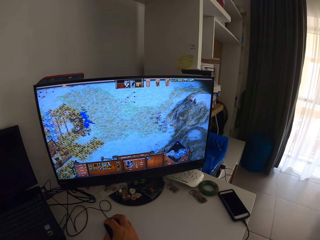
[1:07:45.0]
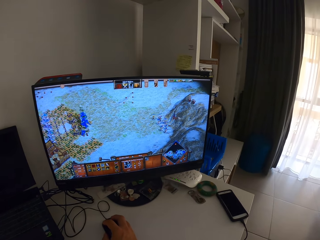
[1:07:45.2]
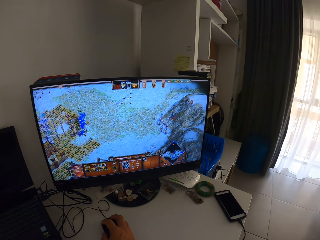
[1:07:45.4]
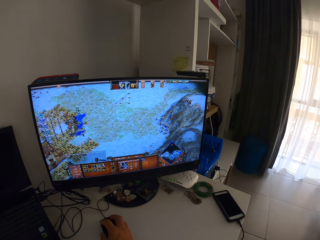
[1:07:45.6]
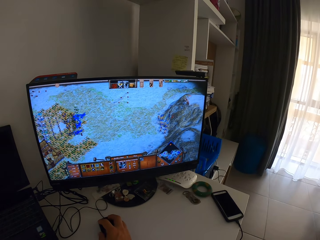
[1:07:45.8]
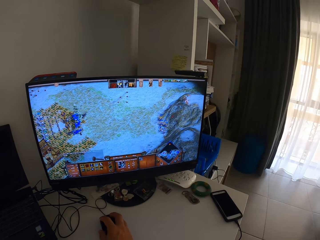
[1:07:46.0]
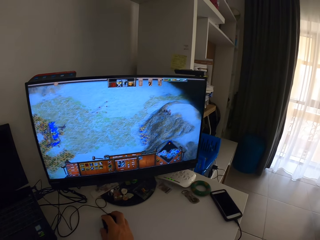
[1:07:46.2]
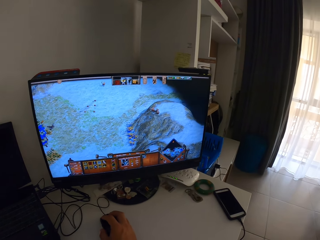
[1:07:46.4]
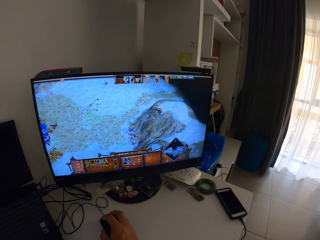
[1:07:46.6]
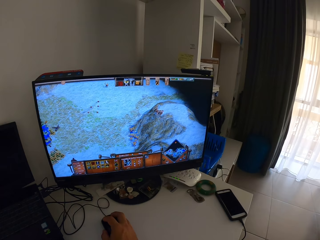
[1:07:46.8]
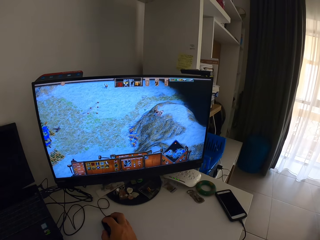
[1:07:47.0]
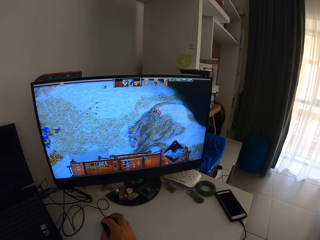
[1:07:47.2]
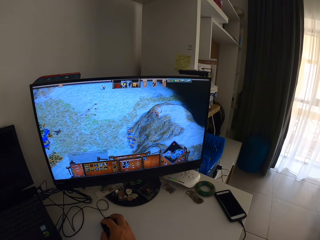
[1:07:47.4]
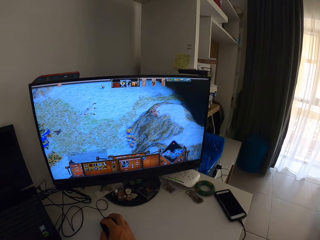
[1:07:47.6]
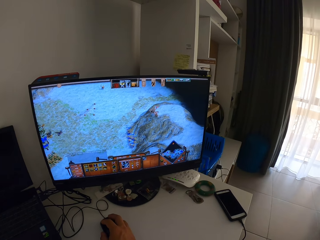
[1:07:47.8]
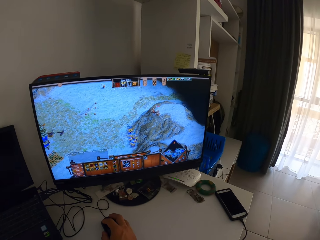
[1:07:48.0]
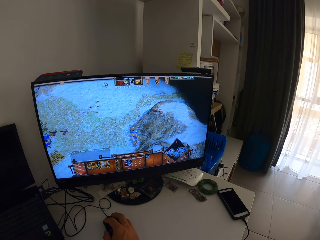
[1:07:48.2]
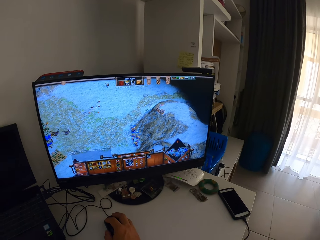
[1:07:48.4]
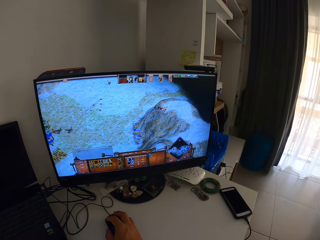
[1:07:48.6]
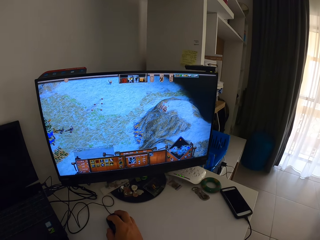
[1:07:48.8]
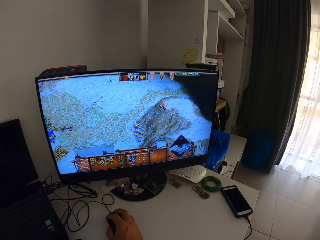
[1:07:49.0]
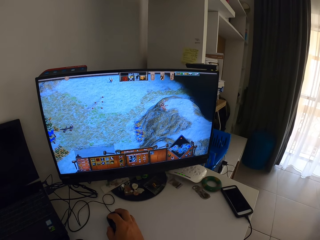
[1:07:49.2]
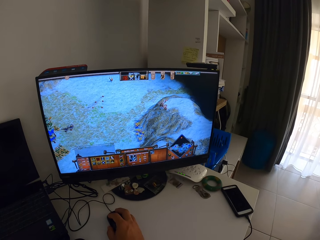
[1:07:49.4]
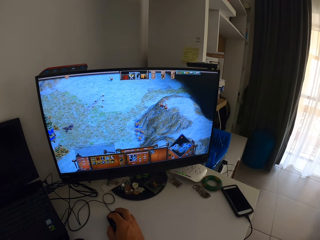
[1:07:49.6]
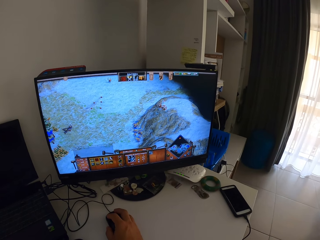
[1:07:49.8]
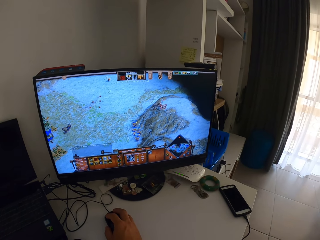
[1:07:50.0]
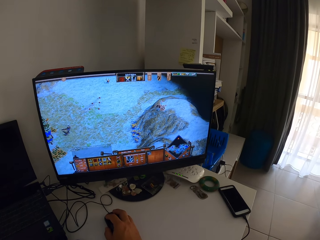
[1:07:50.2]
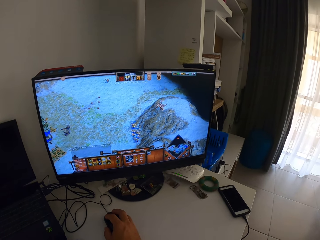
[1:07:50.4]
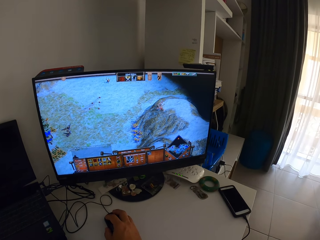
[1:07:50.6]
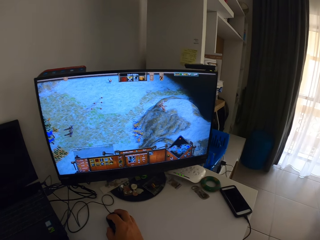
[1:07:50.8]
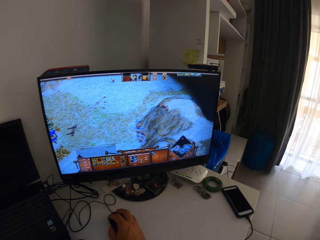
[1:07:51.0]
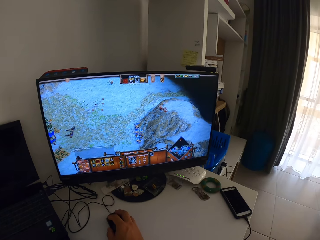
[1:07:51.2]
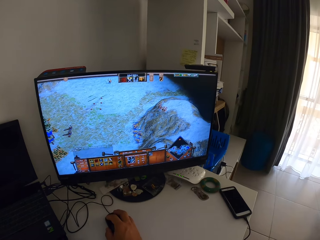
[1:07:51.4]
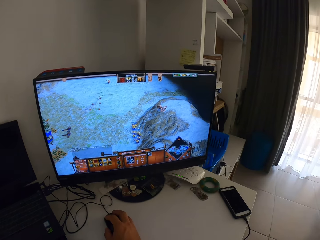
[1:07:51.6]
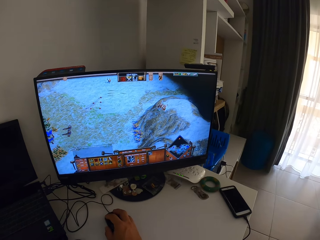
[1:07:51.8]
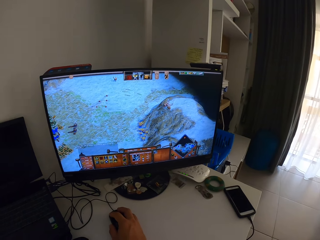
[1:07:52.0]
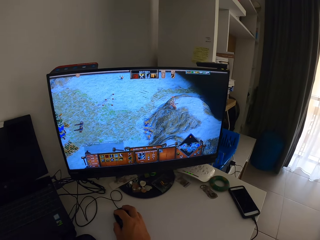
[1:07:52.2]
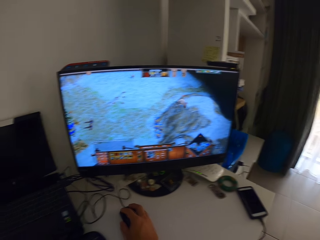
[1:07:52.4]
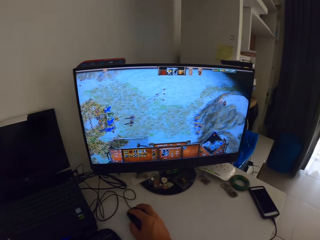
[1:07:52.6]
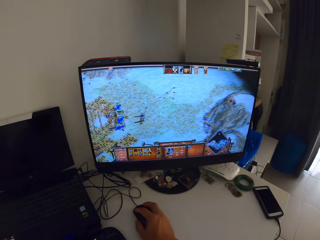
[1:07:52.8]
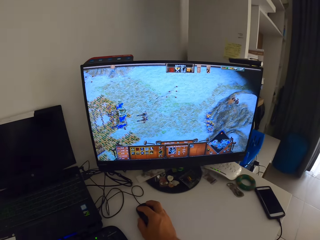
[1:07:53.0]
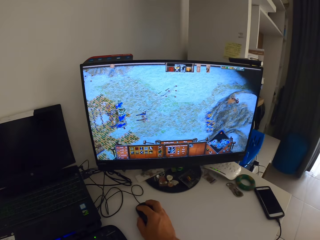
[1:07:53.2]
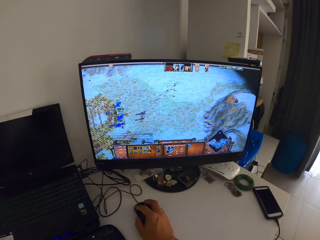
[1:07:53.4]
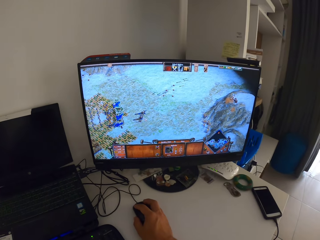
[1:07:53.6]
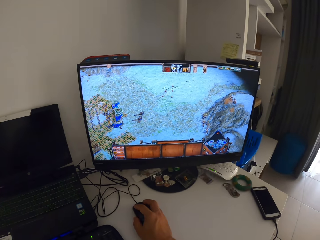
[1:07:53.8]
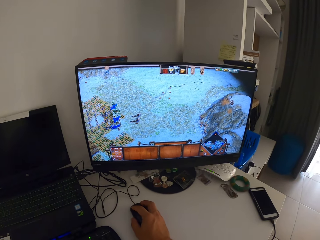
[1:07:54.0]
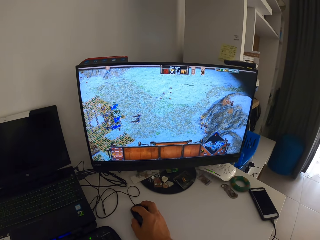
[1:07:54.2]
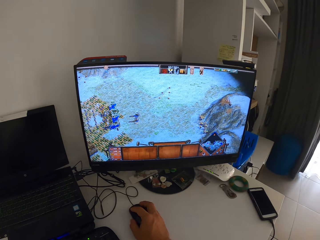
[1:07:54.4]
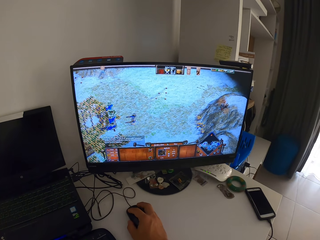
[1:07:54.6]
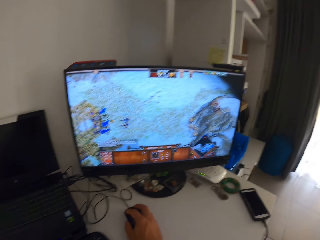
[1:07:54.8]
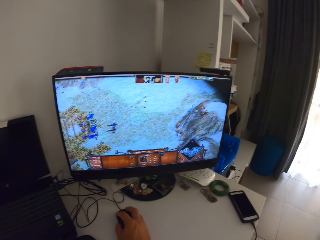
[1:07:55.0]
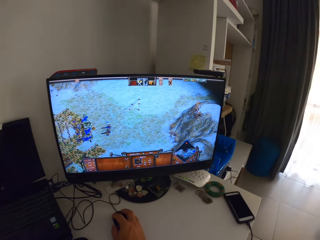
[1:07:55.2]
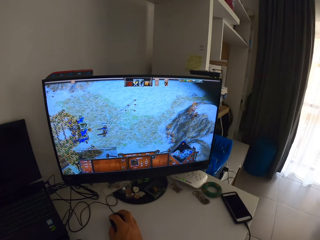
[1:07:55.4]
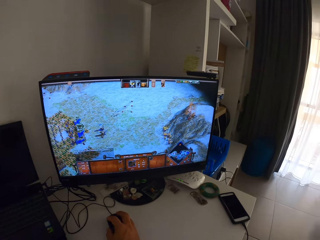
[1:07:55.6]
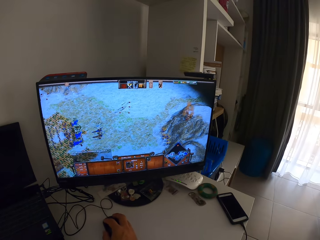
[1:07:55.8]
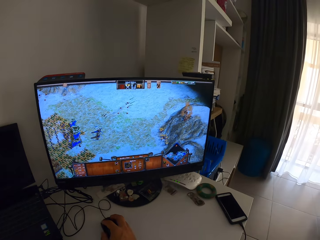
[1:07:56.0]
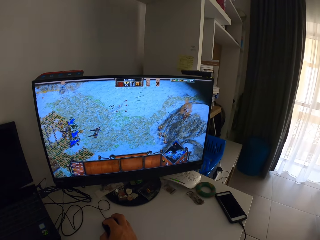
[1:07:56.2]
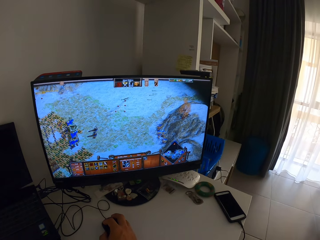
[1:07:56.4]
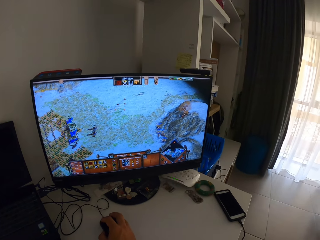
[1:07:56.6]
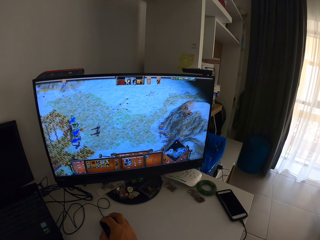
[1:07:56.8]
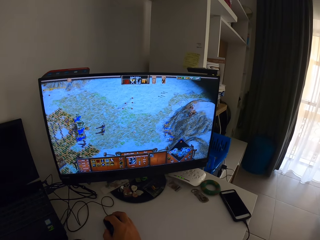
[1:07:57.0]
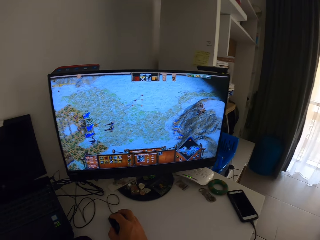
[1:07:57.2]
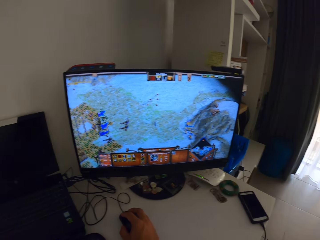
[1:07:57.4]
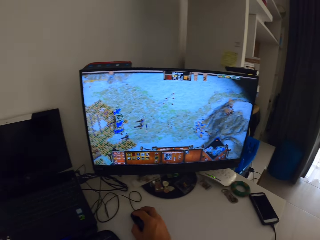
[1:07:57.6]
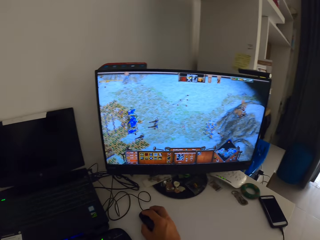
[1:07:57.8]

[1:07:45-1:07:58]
The camera wearer lifts a mouse connected to a desktop system on a white table with his right hand. He moves the mouse connected to the desktop system on the white table with his right hand. He clicks the mouse connected to the desktop system on the white table with his right hand.

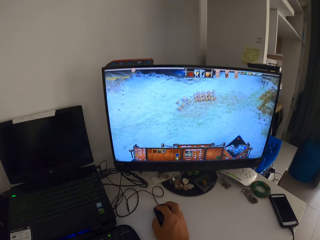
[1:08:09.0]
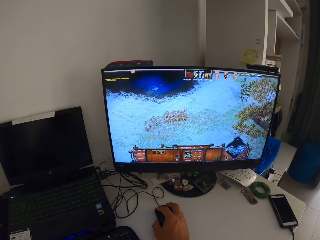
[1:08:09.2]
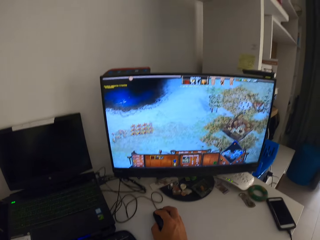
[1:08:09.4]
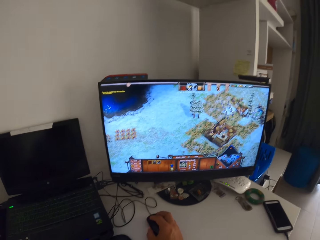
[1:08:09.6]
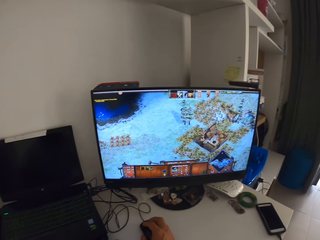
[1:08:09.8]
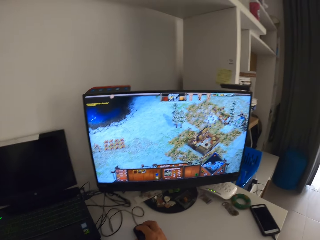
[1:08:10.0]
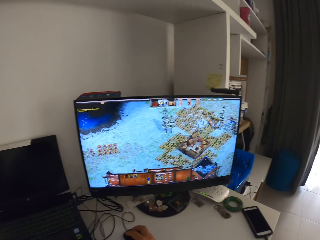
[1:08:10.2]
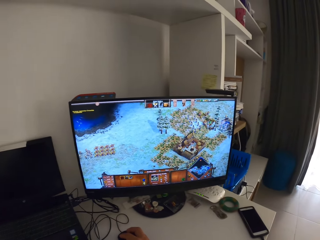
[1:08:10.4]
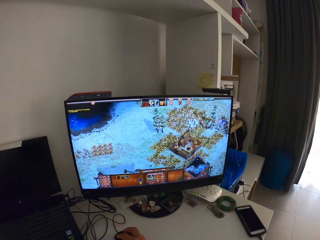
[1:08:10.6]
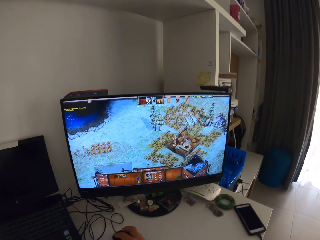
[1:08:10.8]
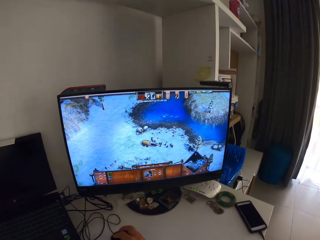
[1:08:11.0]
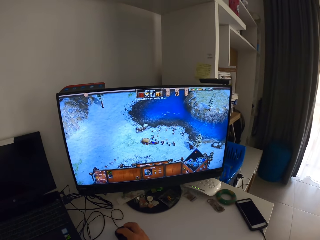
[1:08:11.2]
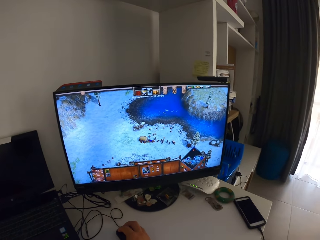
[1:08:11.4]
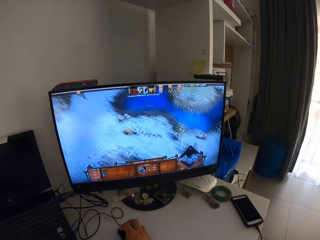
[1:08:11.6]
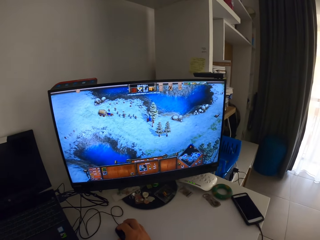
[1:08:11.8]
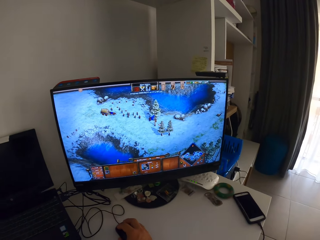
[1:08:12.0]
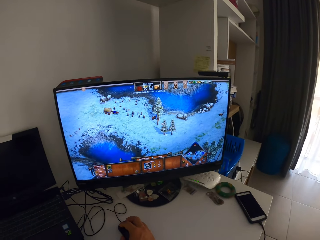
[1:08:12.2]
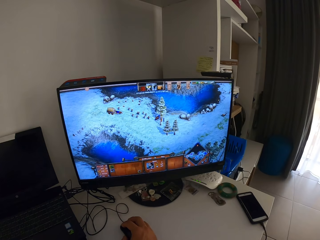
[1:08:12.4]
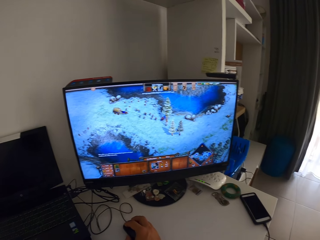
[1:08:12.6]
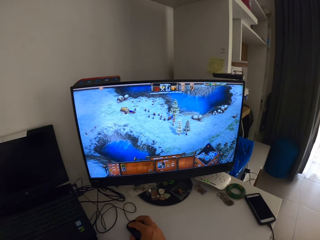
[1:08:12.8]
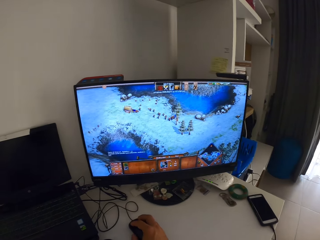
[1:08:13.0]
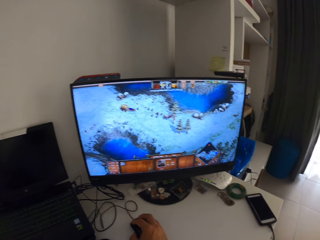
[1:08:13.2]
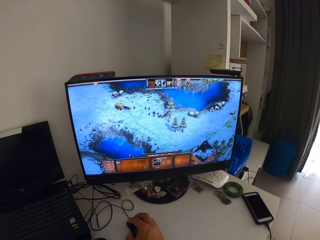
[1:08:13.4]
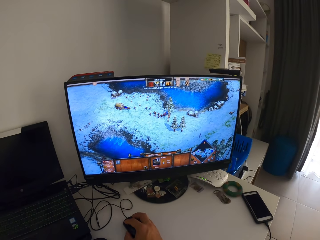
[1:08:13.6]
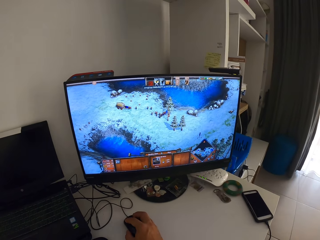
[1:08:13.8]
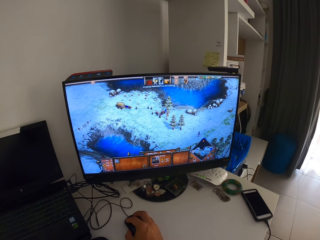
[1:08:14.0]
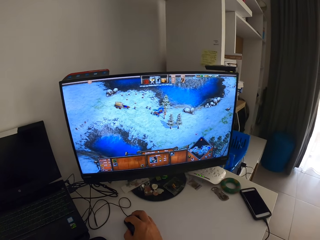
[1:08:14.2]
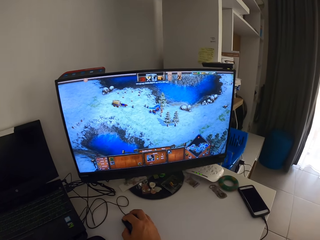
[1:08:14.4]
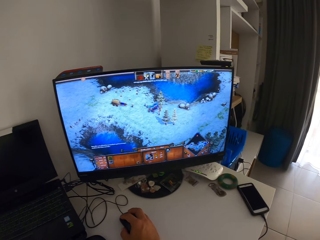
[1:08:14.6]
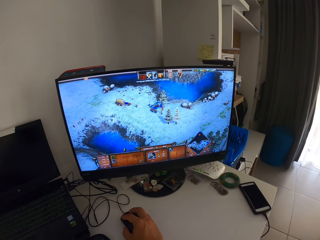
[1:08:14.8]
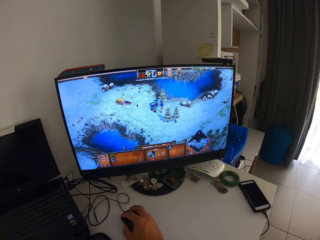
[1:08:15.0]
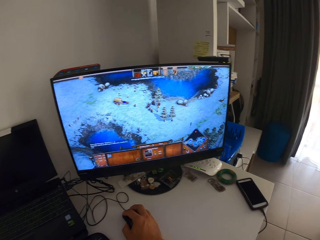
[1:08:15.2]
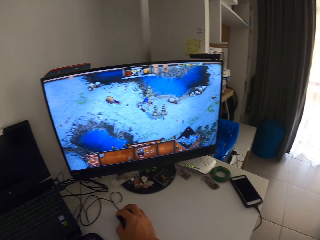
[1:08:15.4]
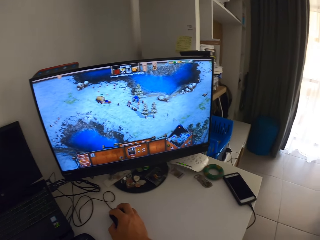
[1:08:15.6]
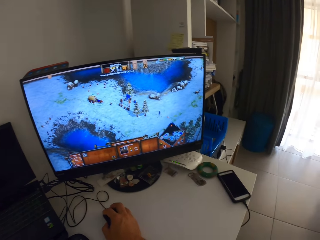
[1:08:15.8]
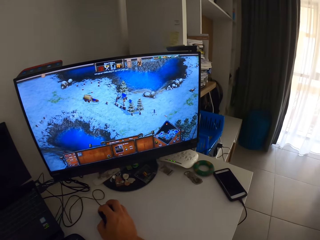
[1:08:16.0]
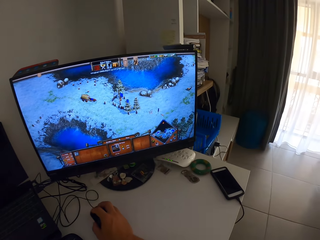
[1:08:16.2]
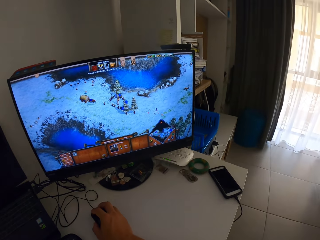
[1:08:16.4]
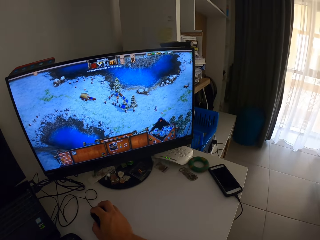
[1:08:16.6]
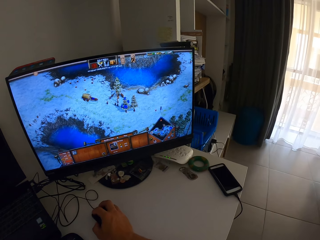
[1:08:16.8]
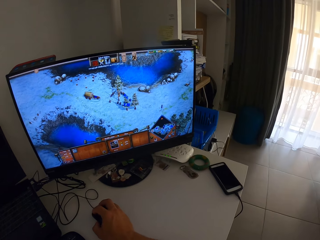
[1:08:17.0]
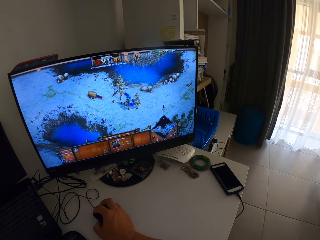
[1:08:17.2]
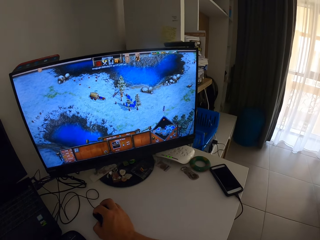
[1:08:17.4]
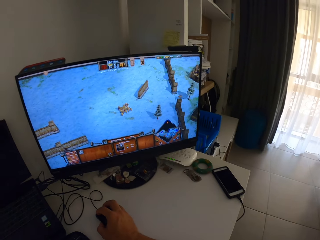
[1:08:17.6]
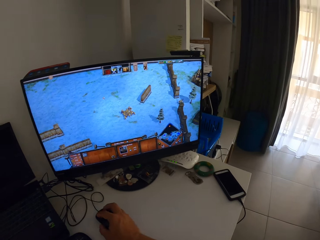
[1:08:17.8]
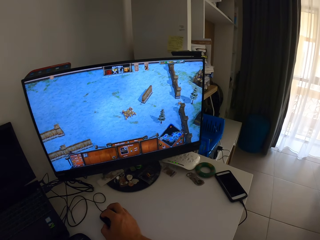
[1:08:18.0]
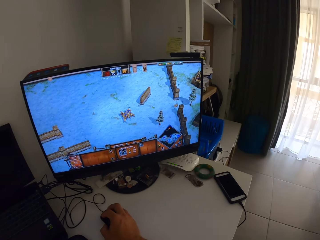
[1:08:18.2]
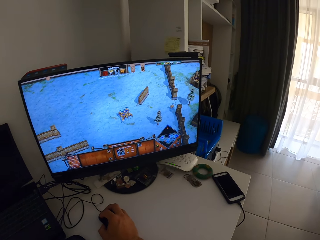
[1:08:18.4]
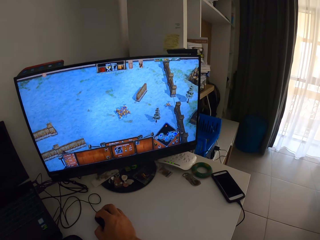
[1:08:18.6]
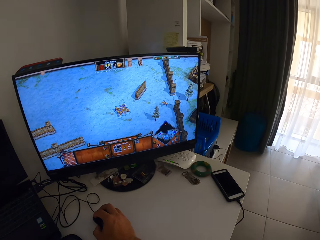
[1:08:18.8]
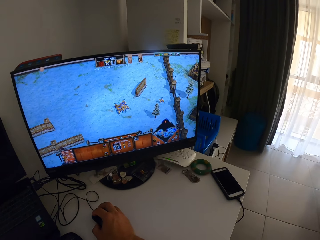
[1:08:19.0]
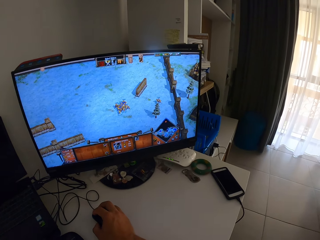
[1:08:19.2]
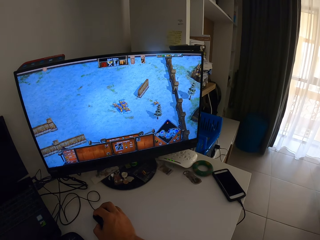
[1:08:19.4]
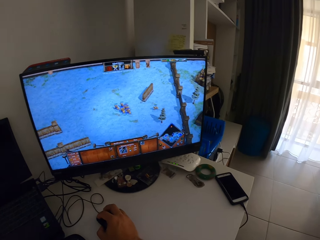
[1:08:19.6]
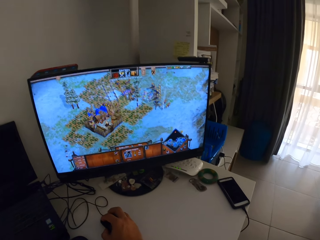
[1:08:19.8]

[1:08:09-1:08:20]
The camera wearer lifts a mouse connected to a desktop system on a white table with his right hand. He moves the mouse connected to the desktop system on the white table with his right hand. He clicks the mouse connected to the desktop system on the white table with his right hand. He lifts the mouse connected to the desktop system on the white table with his right hand. He moves the mouse connected to the desktop system on the white table with his right hand.
